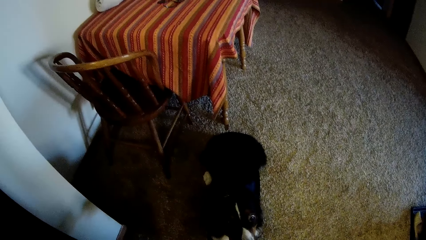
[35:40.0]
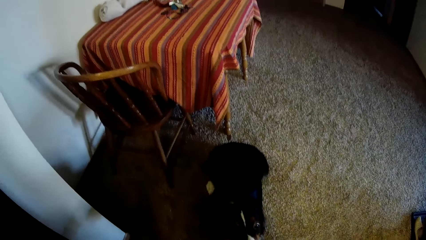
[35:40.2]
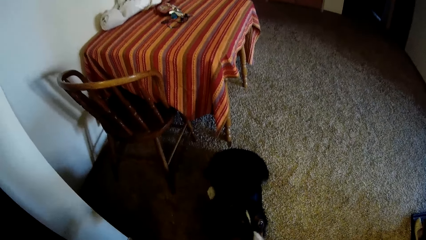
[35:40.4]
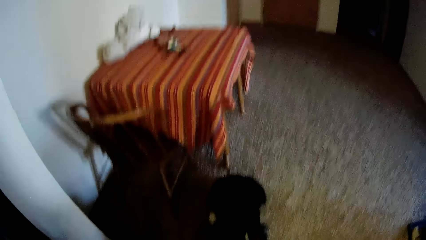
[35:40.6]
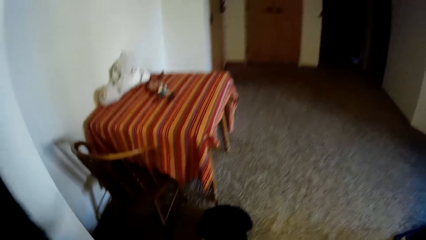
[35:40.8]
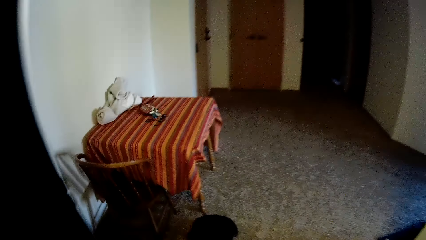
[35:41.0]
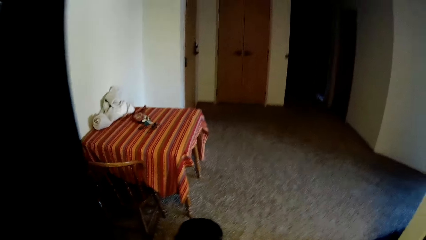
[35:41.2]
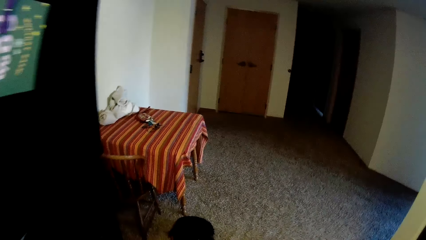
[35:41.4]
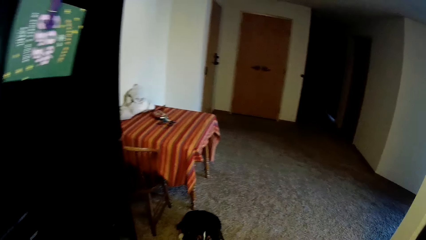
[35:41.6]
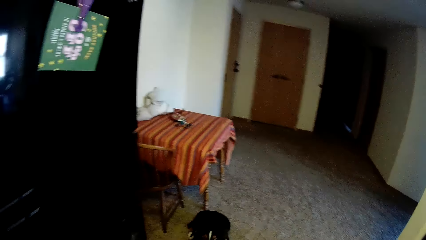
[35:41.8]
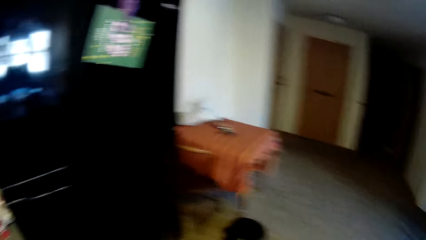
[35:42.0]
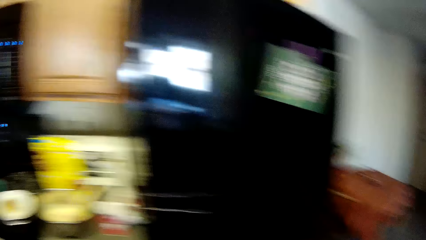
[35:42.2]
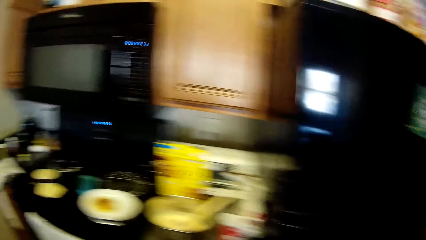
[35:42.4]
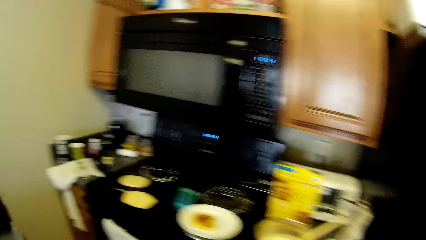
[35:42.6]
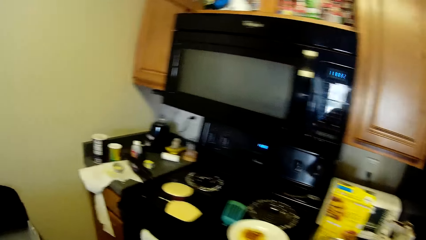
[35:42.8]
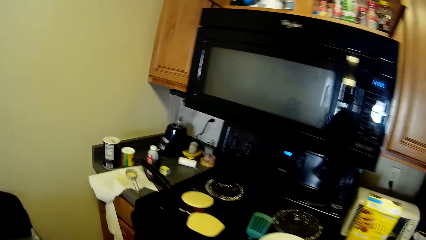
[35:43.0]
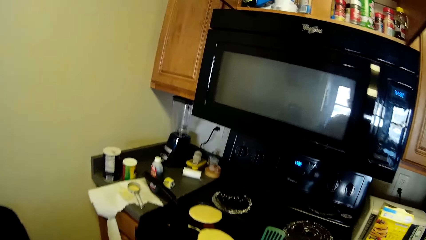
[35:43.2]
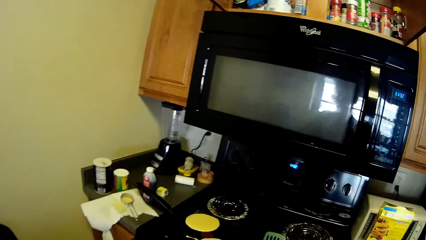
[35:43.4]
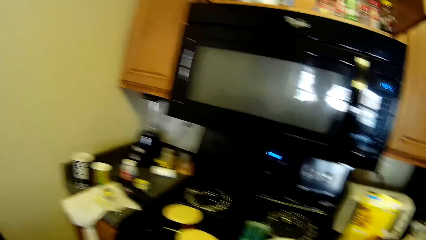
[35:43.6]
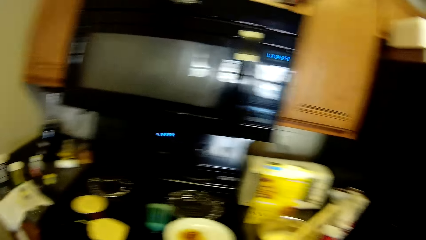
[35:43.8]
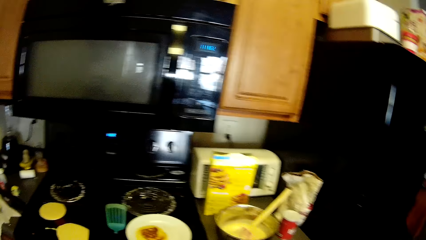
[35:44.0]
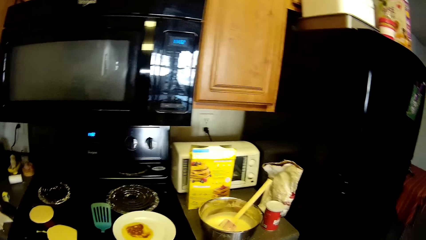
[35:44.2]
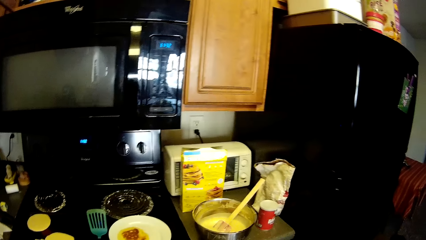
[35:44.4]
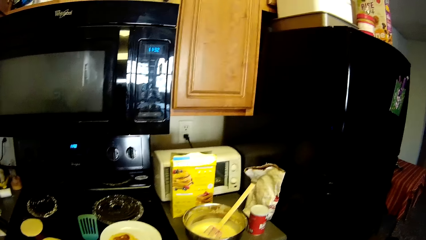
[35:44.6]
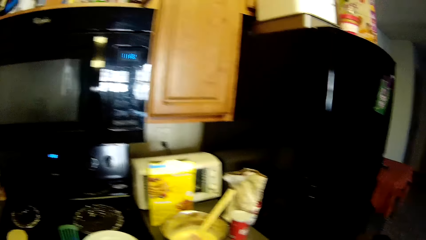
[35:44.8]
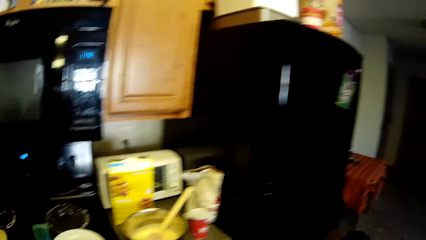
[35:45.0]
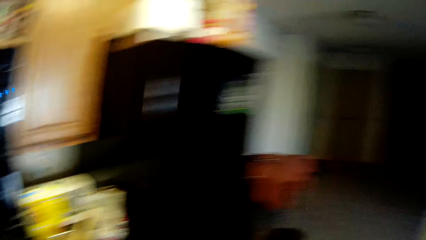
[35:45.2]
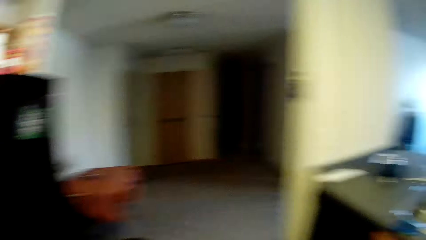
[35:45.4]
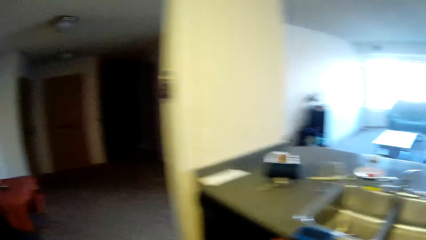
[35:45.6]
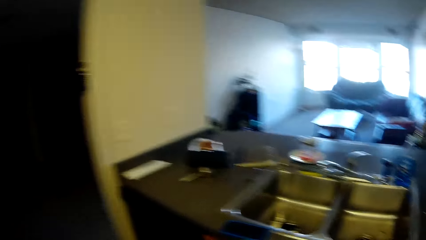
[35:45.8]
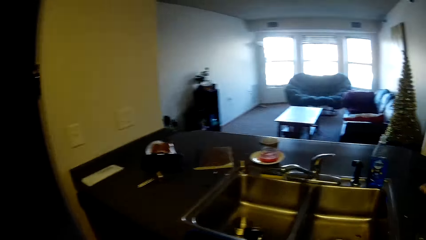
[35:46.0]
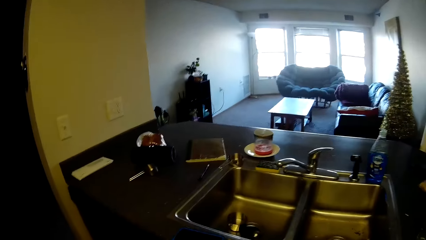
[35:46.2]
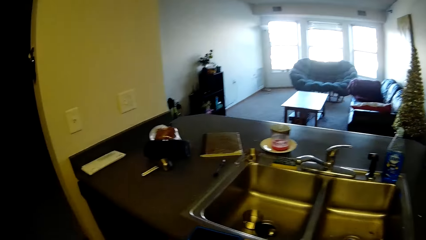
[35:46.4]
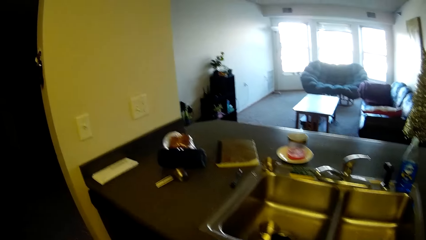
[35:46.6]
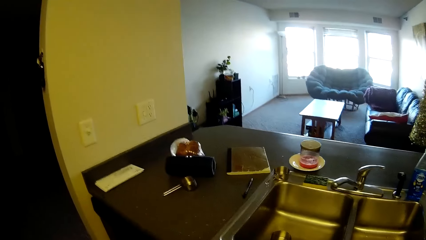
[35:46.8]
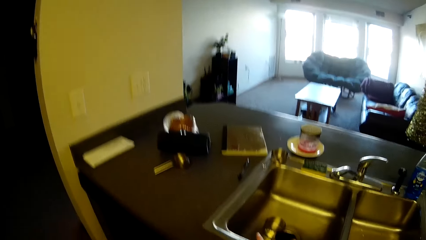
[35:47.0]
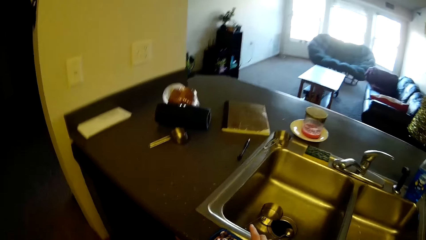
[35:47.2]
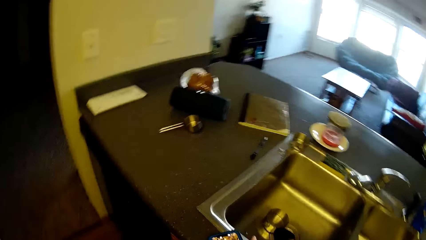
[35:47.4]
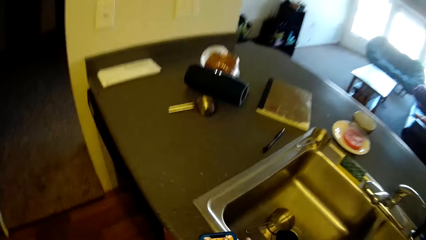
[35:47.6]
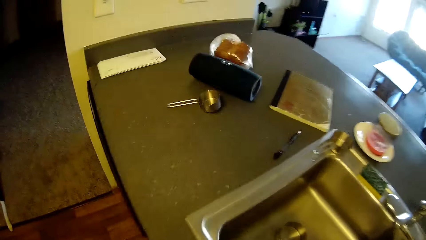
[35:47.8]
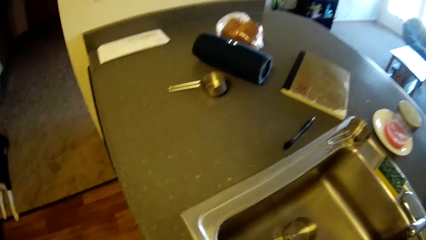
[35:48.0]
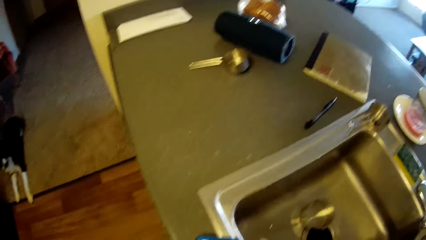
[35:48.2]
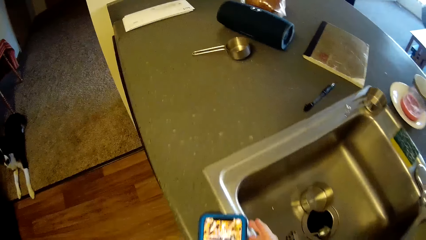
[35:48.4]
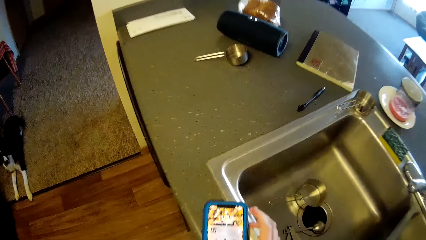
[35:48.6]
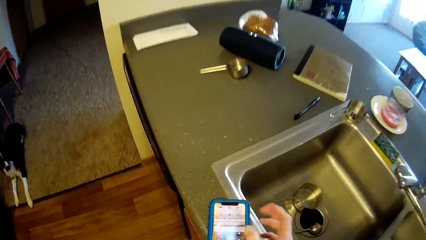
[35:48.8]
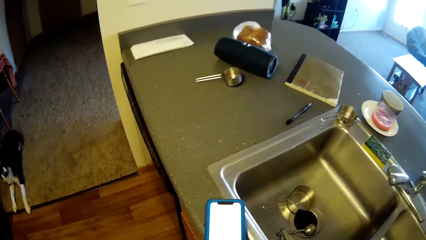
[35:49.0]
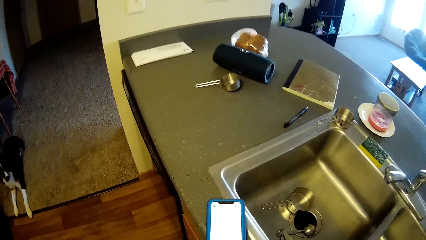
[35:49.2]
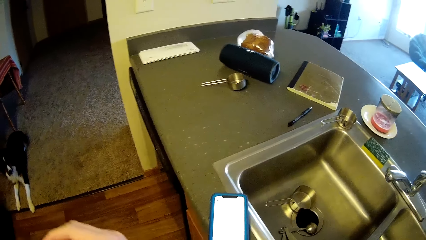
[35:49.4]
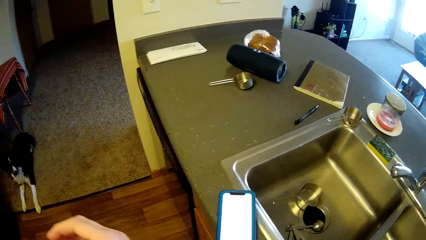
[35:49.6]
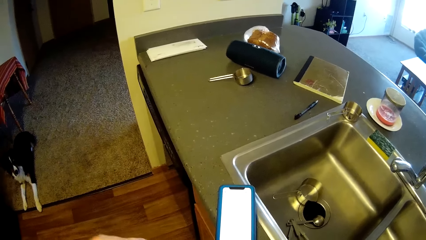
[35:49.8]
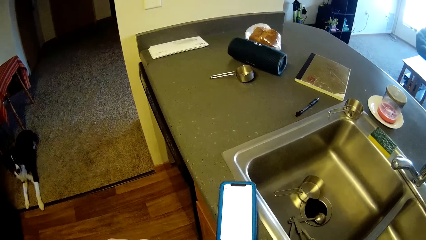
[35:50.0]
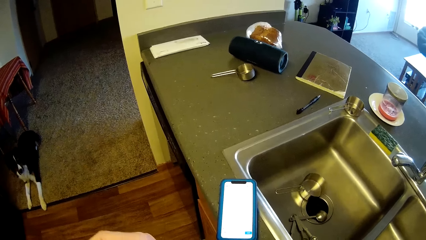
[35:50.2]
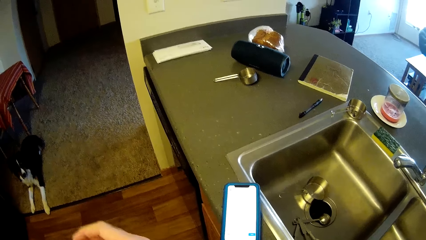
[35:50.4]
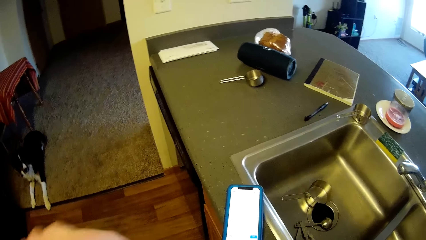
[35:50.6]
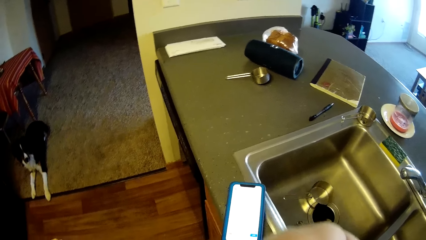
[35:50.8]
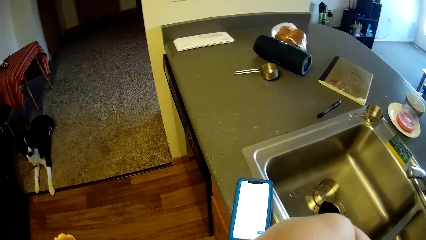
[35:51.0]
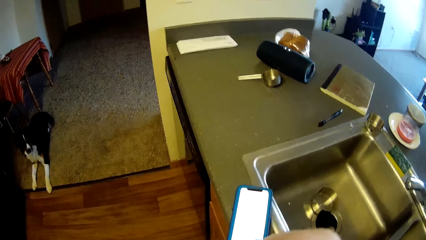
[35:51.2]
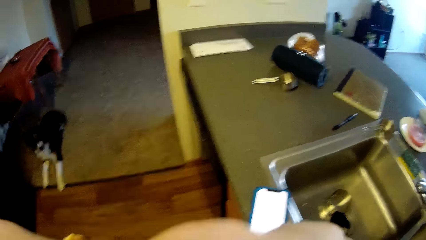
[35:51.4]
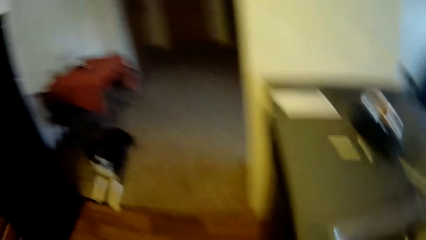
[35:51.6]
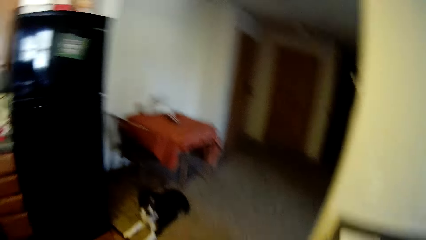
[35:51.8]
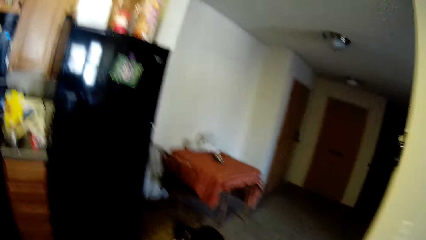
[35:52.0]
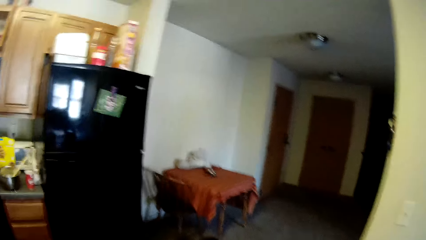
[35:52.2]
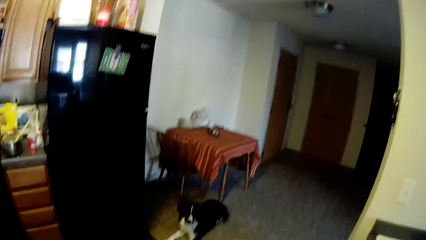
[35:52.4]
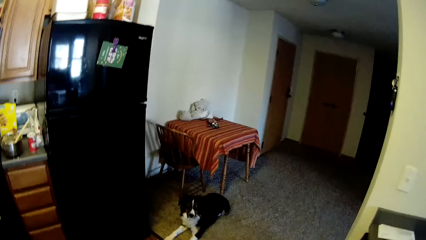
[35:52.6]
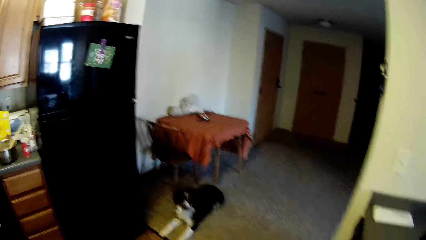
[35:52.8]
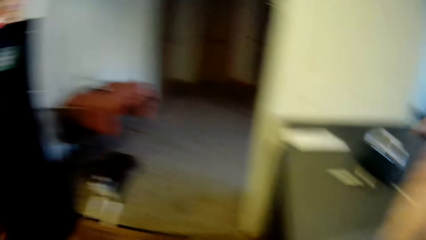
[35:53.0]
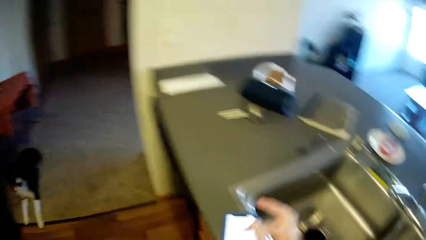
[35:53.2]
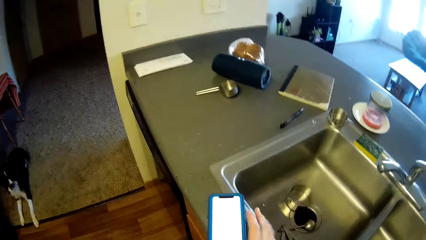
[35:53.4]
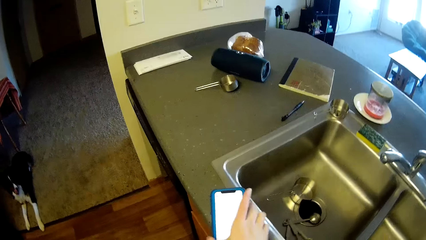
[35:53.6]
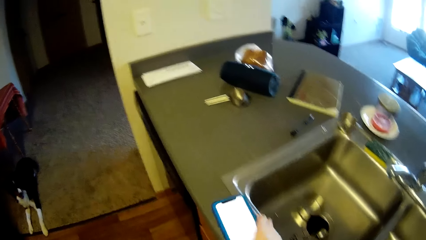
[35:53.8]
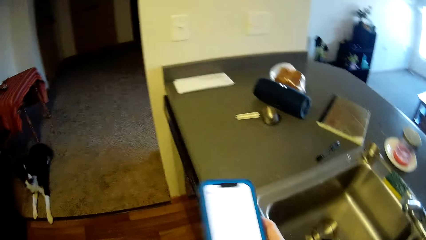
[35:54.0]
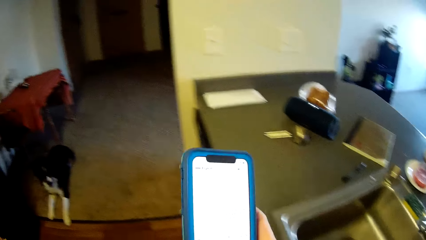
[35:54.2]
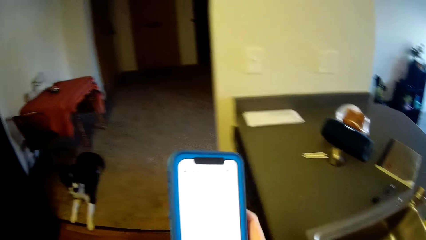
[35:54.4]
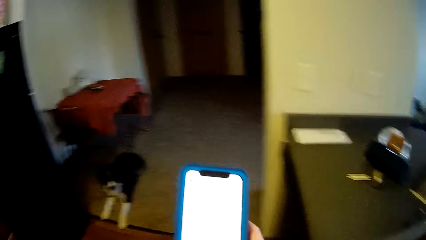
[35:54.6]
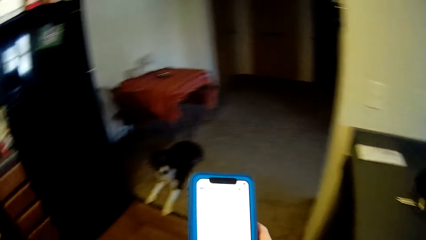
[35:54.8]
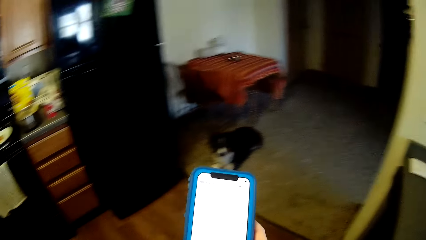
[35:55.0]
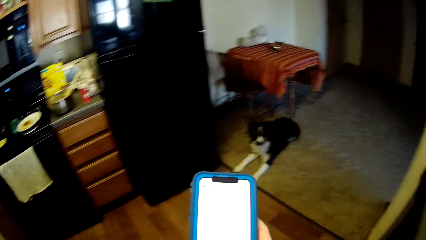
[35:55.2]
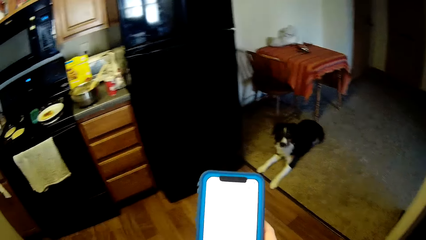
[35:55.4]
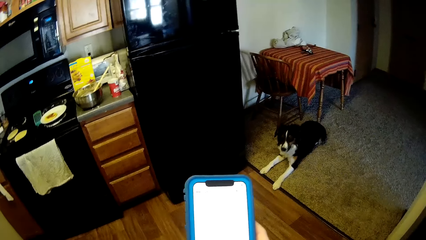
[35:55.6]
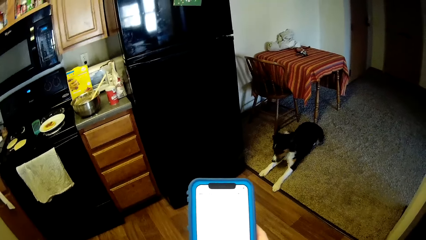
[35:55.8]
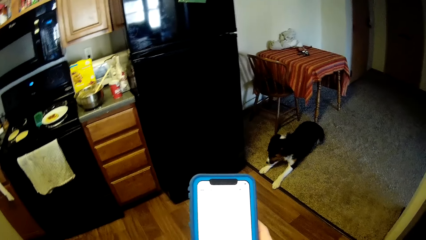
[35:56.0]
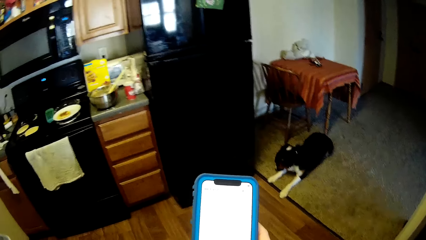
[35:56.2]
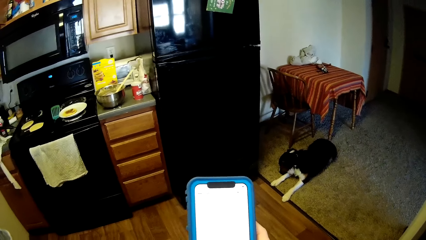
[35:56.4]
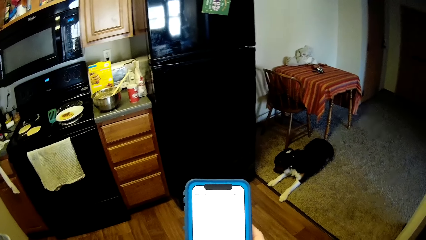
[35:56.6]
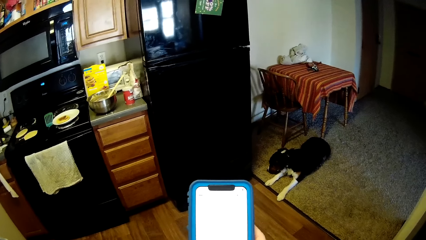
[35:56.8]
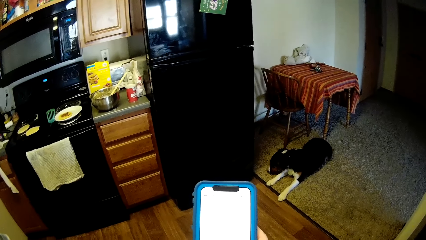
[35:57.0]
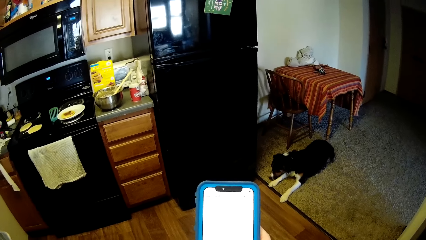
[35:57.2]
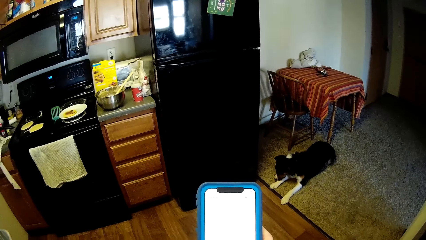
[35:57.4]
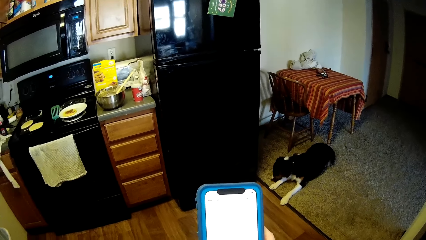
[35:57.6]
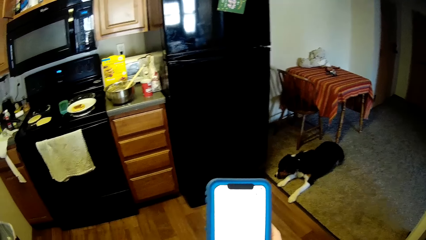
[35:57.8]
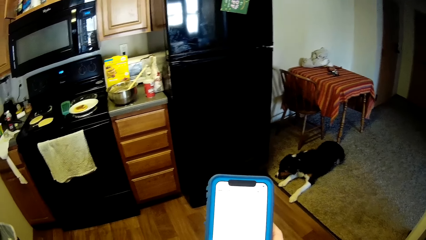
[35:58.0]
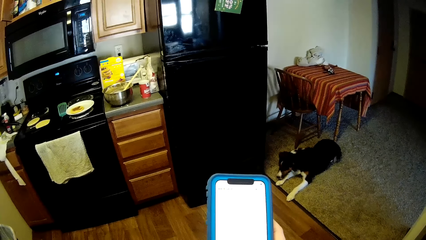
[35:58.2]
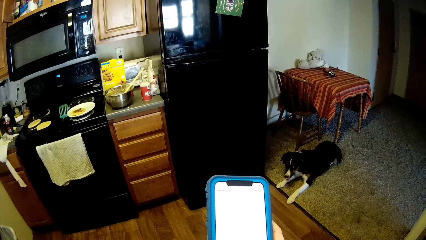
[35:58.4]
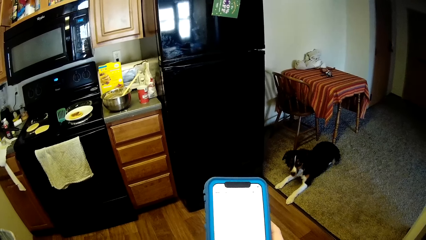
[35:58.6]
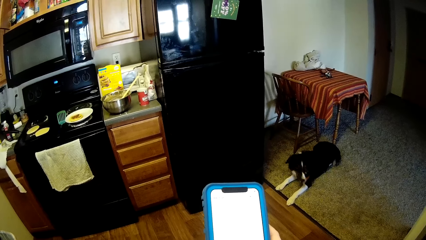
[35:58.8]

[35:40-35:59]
The camera wearer looks around the kitchen. She walks back towards the gas cooker. She walks towards the sink. She presses the phone on the slab. She moves her right hand. She looks at the dog. She picks up the phone from the slab. She scrolls her phone.
